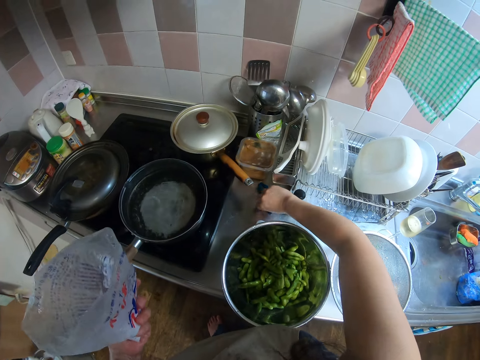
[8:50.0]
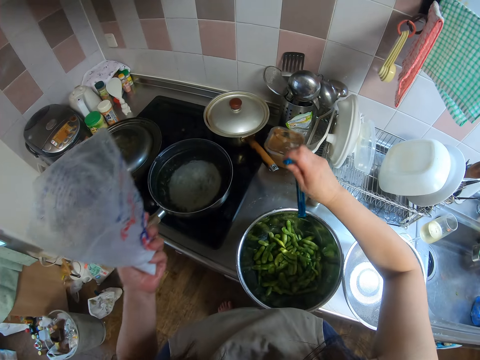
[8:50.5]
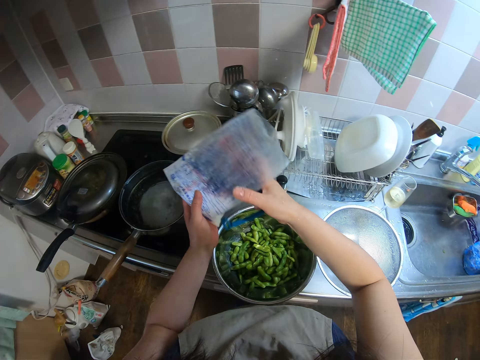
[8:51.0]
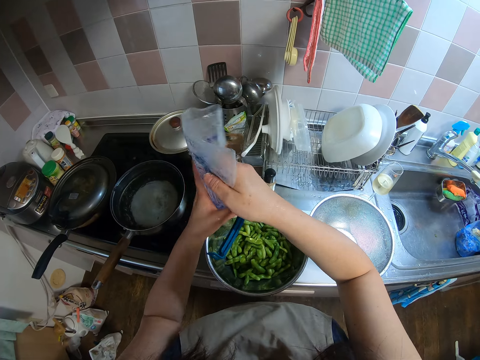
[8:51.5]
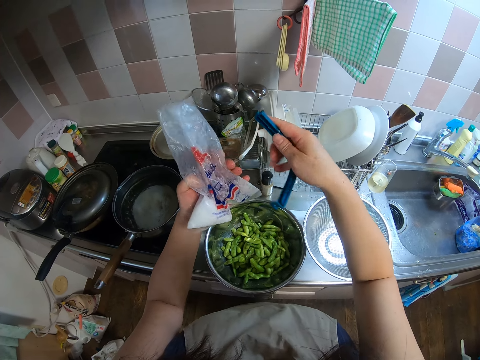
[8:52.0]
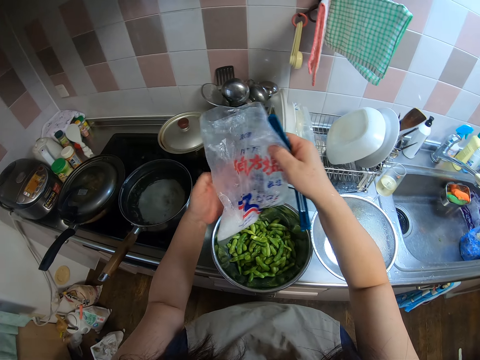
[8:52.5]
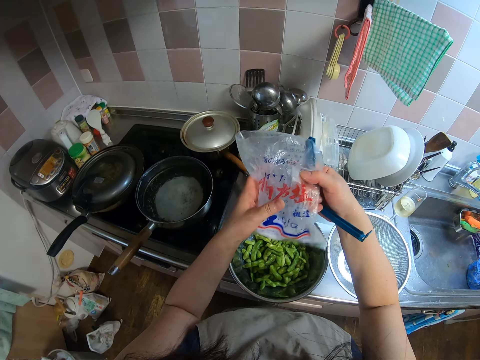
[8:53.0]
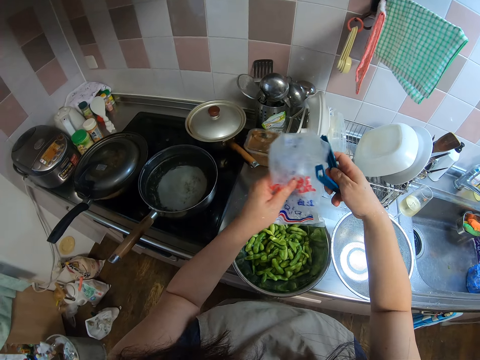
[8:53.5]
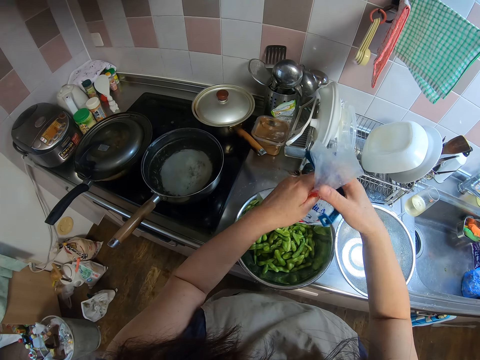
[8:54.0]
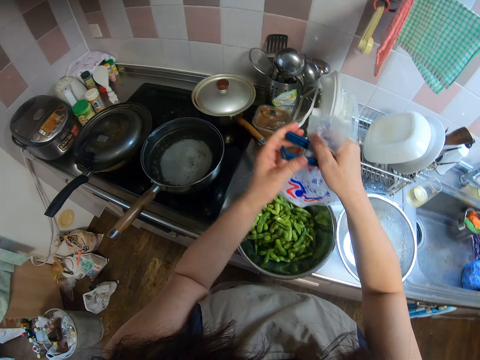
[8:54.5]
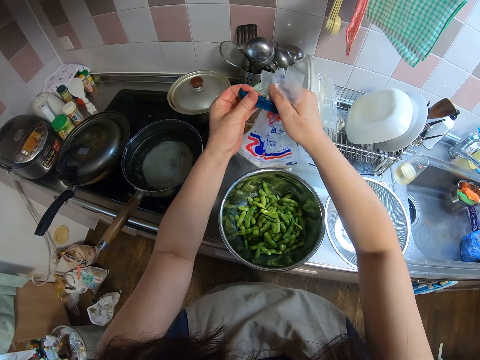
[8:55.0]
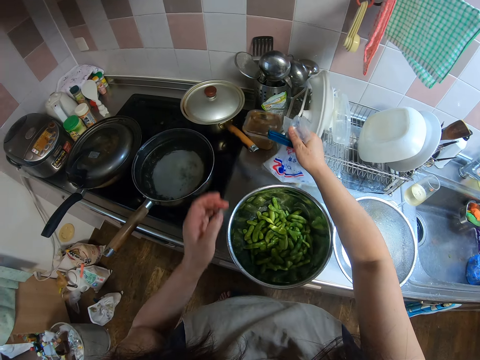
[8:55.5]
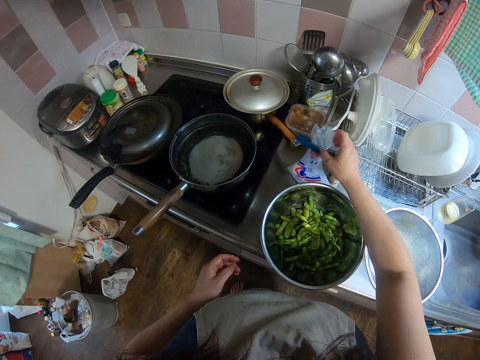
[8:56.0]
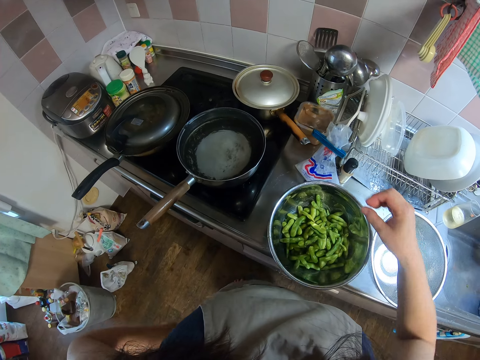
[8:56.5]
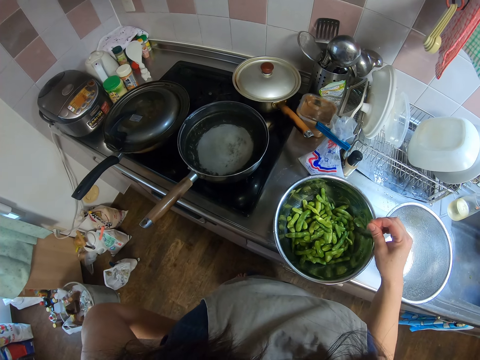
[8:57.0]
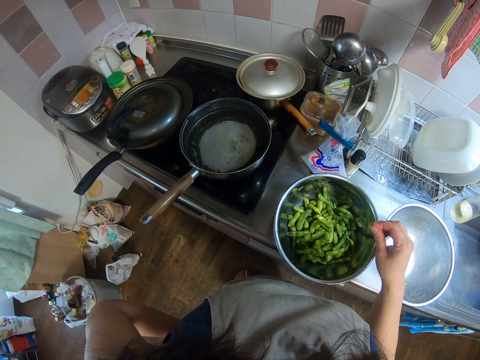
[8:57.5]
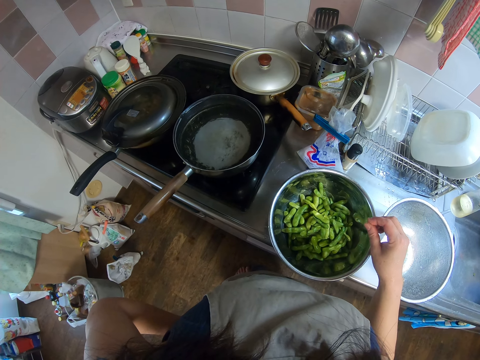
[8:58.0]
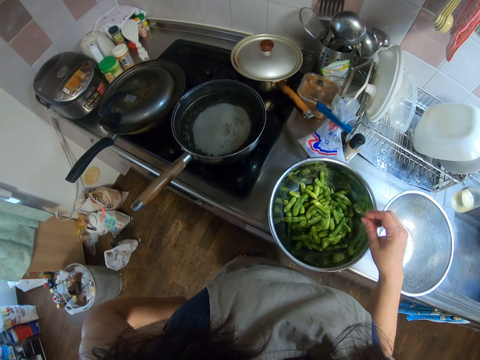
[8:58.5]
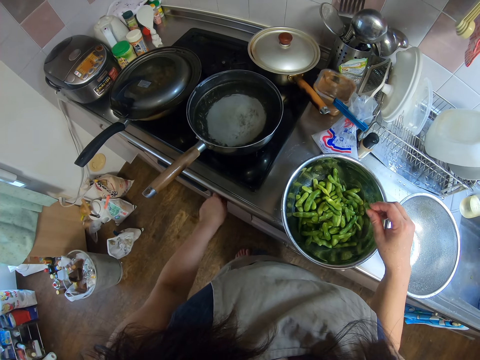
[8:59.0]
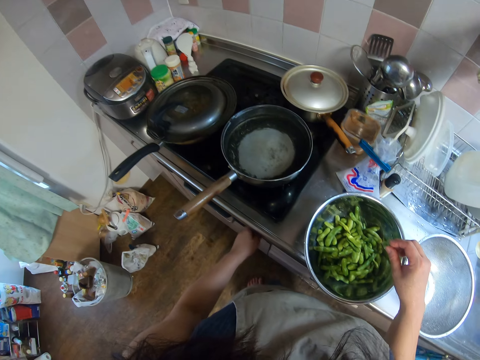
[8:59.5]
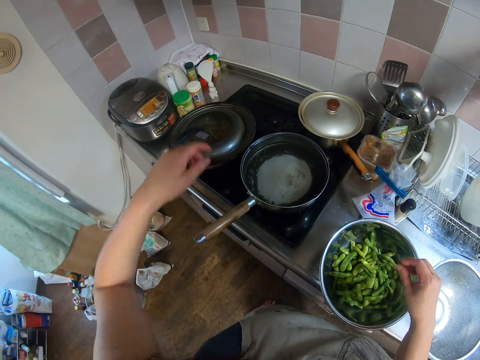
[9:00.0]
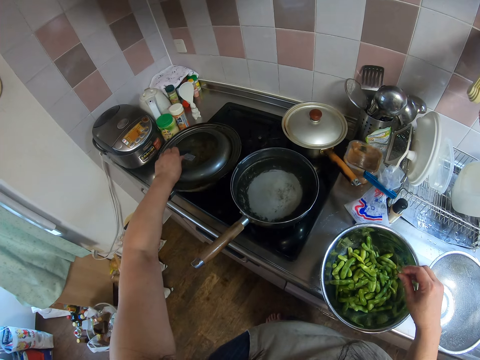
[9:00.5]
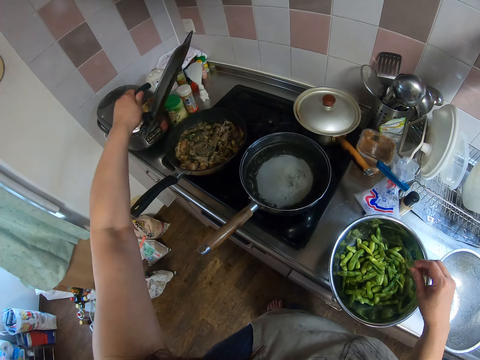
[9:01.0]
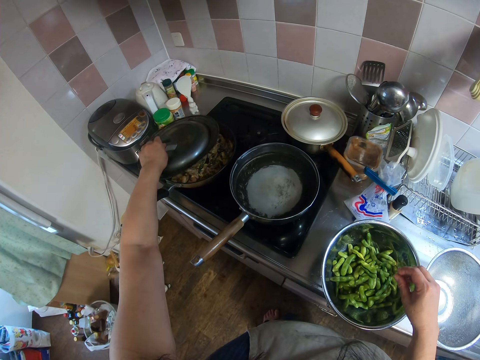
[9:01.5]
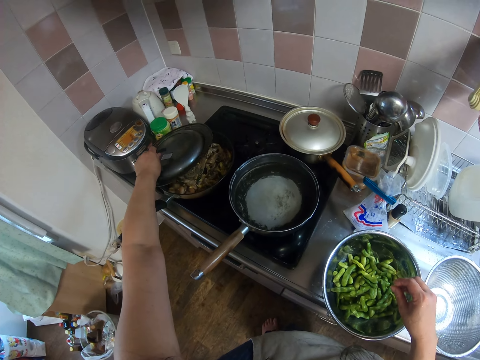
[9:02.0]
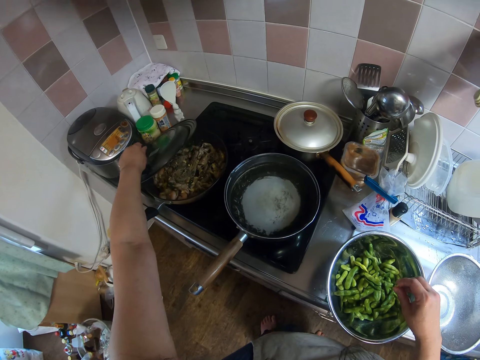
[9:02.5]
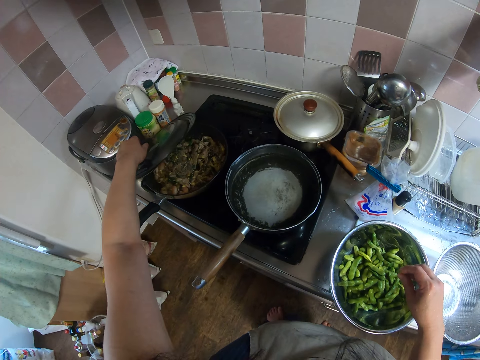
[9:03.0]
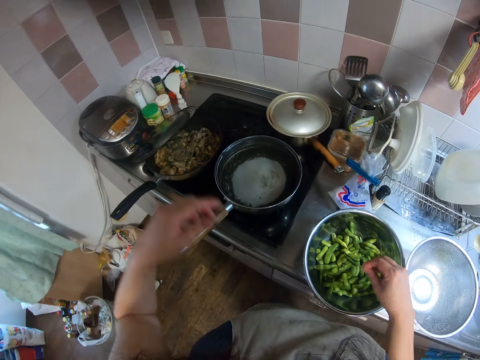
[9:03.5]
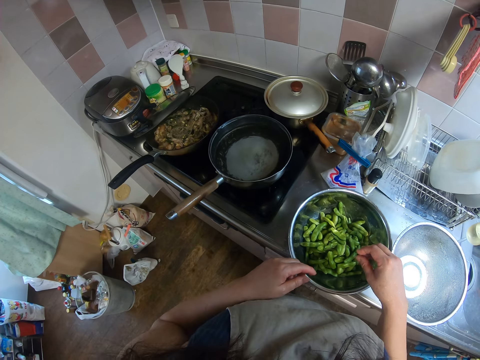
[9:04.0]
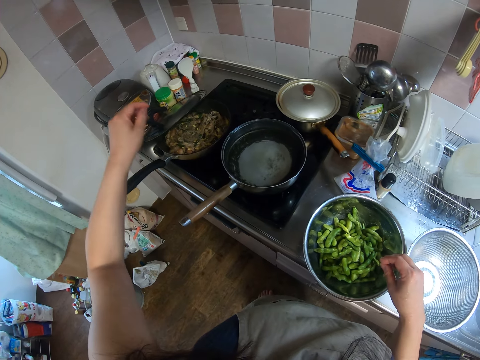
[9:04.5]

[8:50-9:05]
The camera wearer picks a clip from the kitchen zinc with her right hand. She folds the pack of salt or polythene bag with both hands. She clips the pack of salt with the clip. She puts something around the polythene bag. She drops the pack of salt on the cutting board with her right hand and puts her left hand behind her. She turns the switch of the cooker with her left hand. She picks a lid from a pan with her left hand. She puts the lid beside the pan with her left hand.

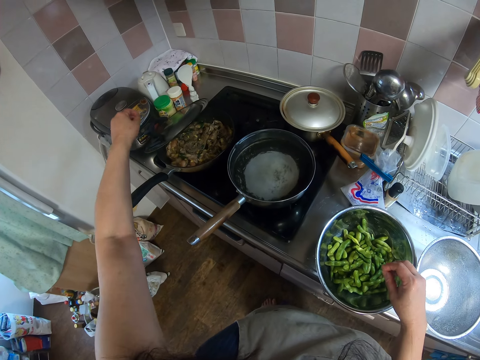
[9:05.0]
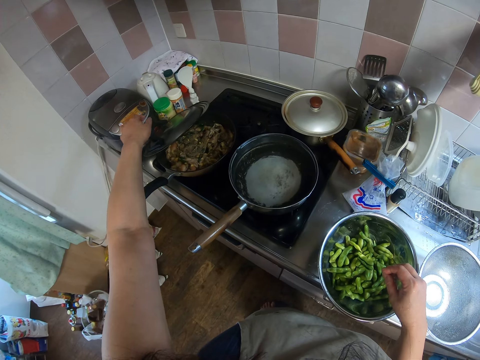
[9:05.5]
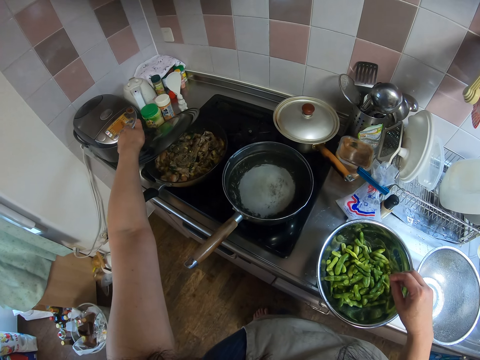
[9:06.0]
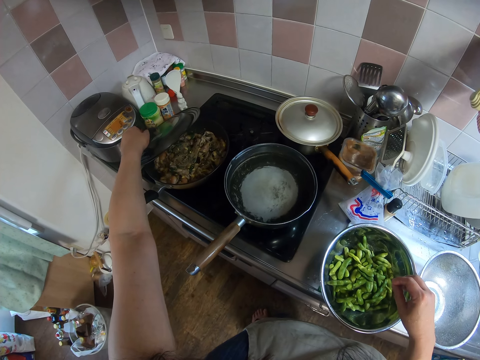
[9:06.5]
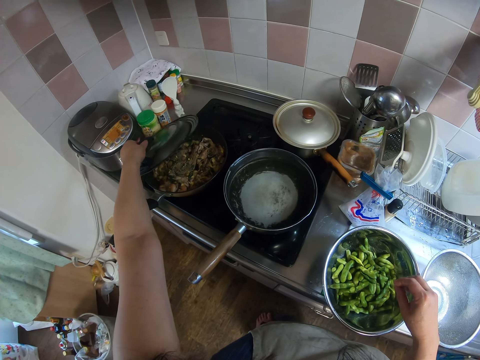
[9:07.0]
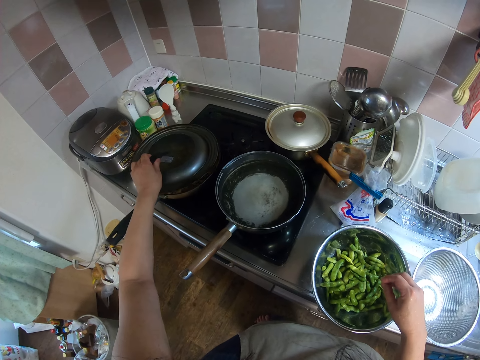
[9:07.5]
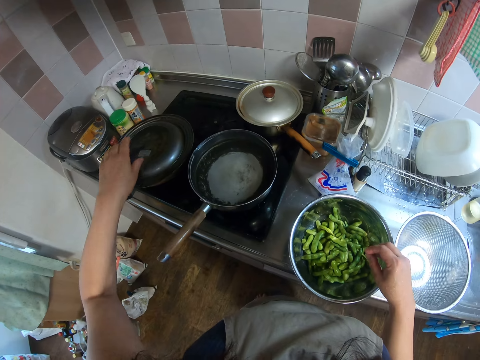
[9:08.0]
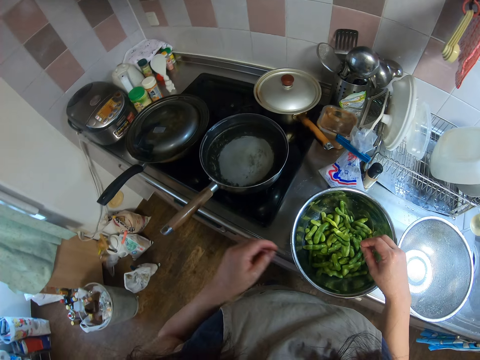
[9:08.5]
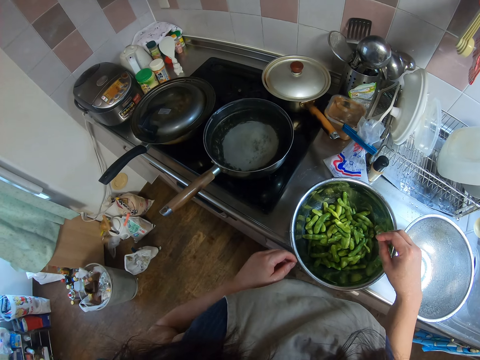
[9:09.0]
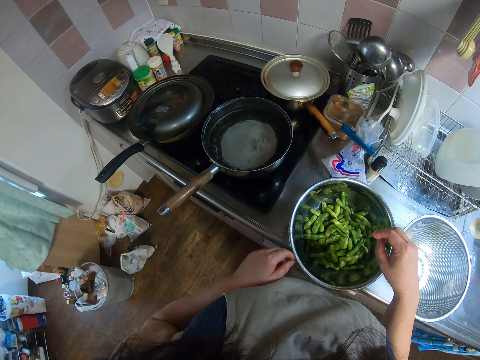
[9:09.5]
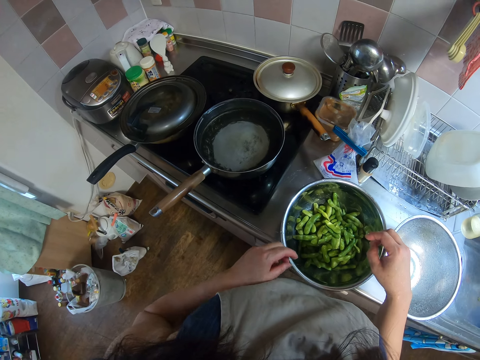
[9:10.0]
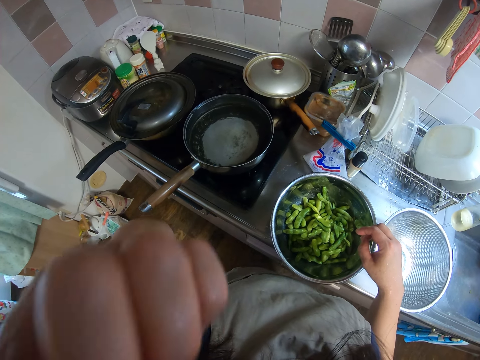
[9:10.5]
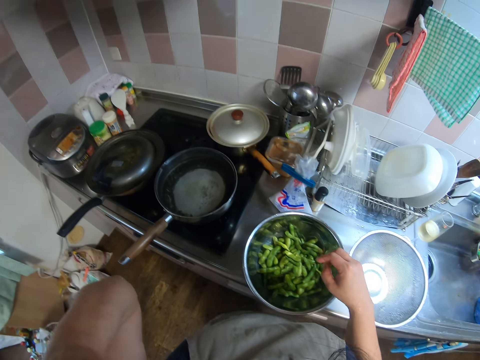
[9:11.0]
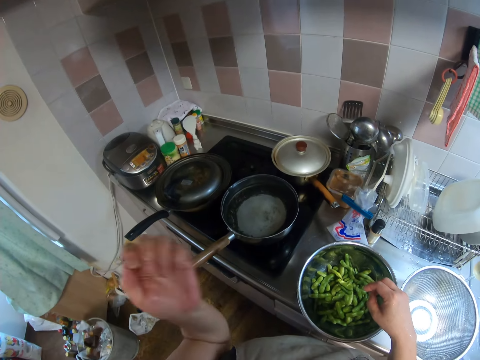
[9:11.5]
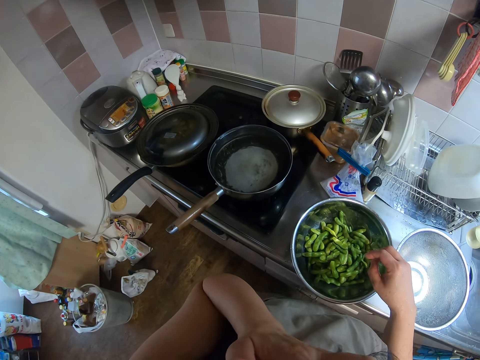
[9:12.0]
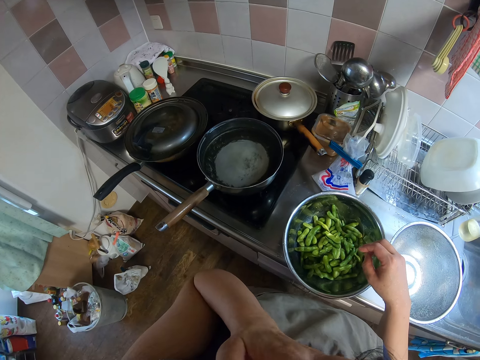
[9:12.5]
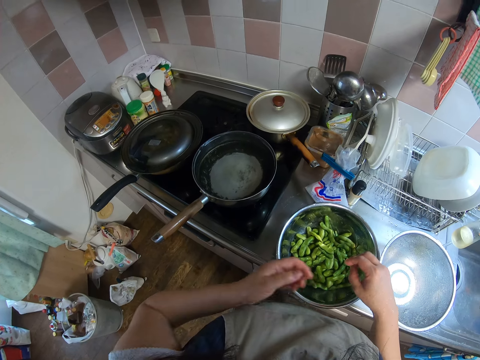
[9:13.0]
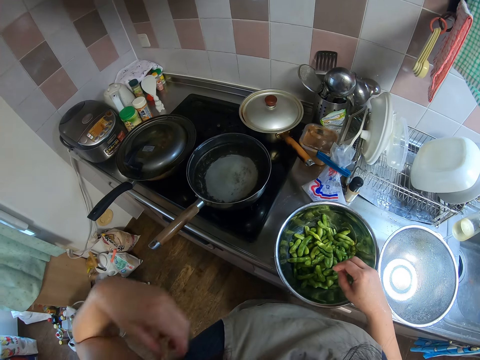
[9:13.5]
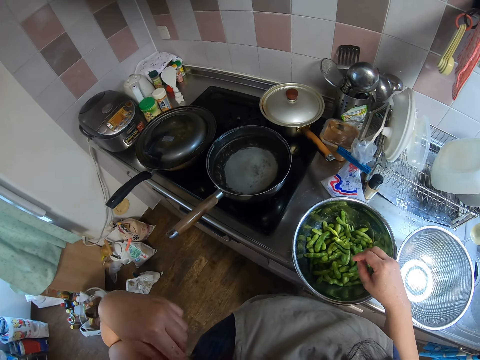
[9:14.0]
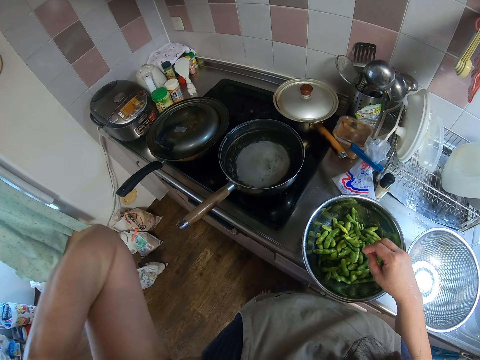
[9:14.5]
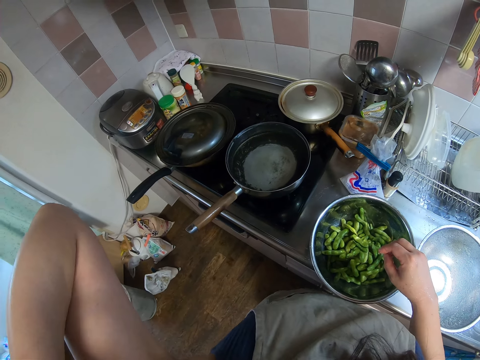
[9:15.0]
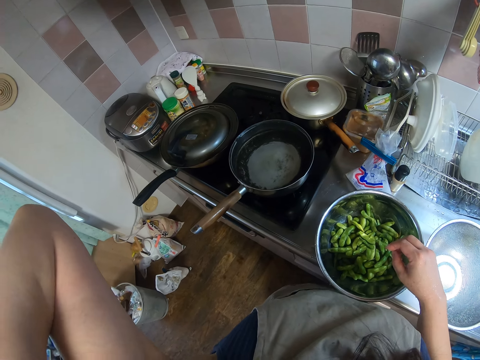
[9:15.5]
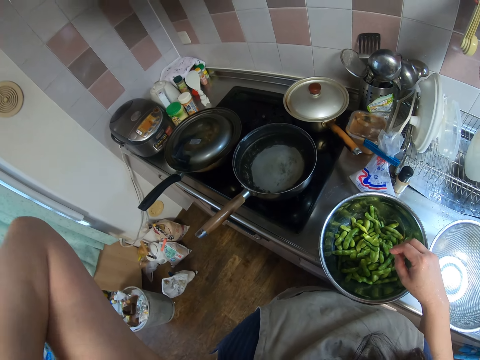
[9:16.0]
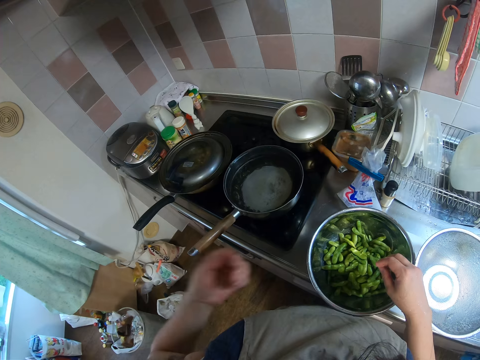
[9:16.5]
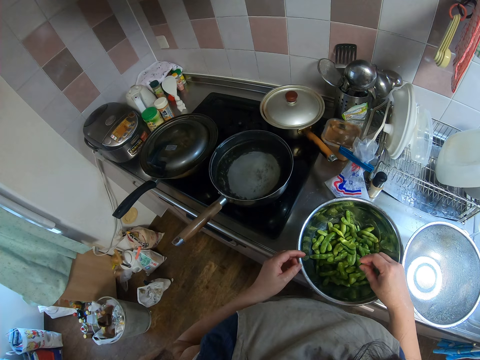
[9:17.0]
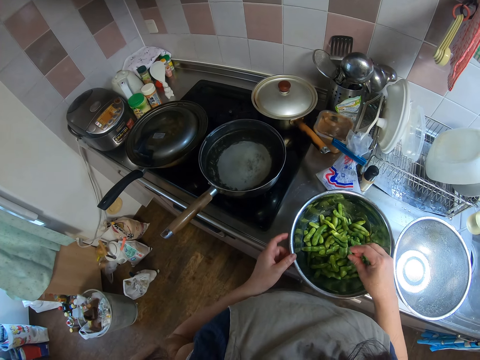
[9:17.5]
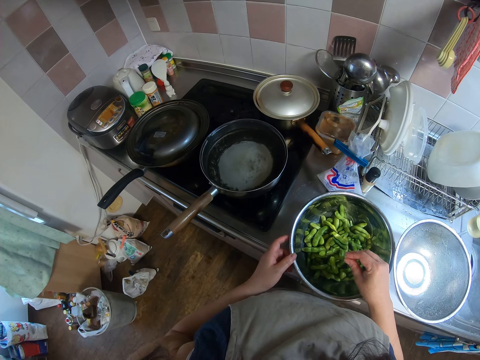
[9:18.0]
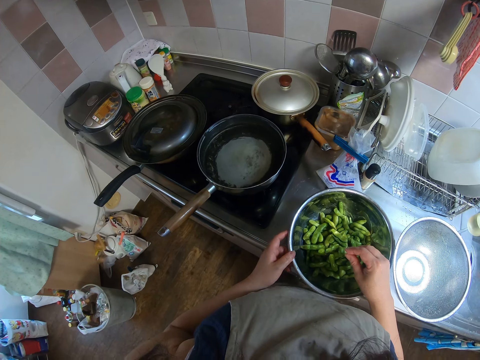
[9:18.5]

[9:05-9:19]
The camera wearer covers the pan with the lid in her left hand. She scratches her body with her left hand. She lifts her hand. She puts down her hand. She holds the bowl.
